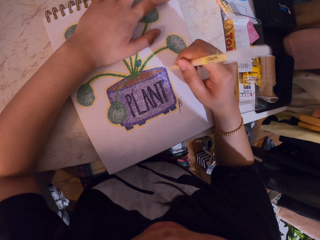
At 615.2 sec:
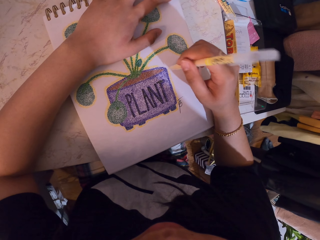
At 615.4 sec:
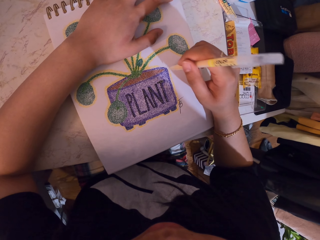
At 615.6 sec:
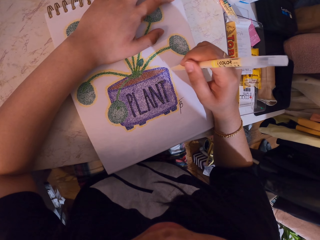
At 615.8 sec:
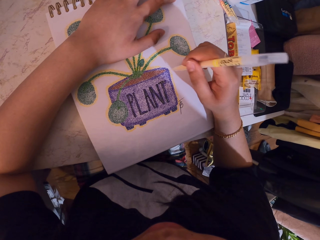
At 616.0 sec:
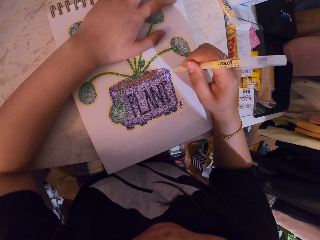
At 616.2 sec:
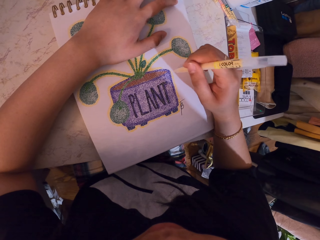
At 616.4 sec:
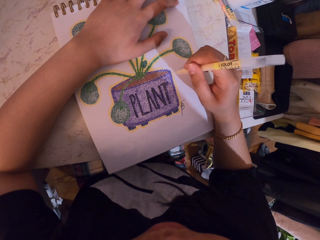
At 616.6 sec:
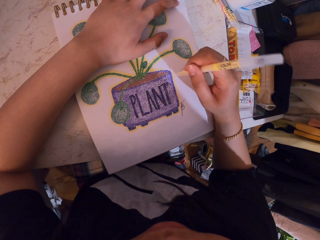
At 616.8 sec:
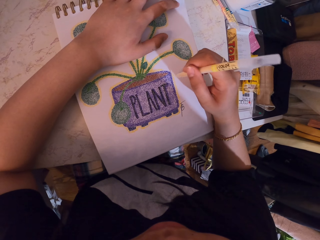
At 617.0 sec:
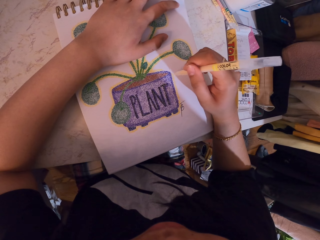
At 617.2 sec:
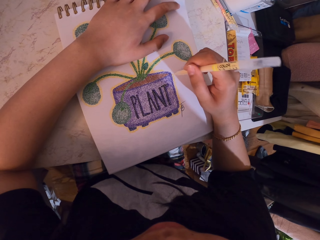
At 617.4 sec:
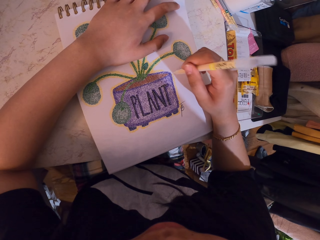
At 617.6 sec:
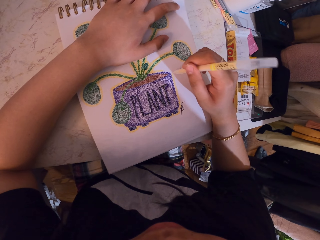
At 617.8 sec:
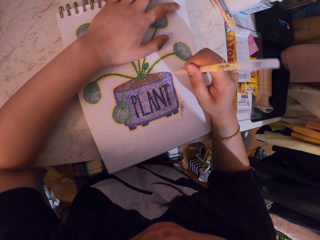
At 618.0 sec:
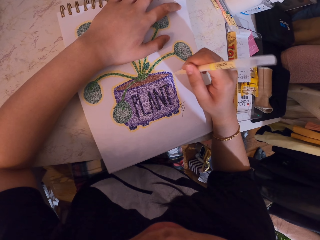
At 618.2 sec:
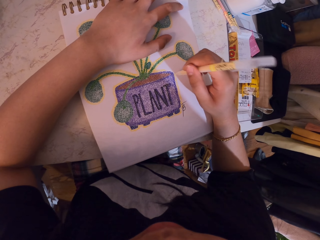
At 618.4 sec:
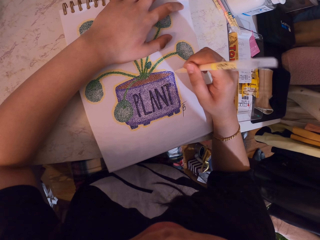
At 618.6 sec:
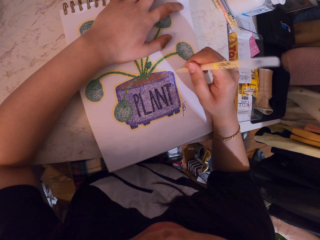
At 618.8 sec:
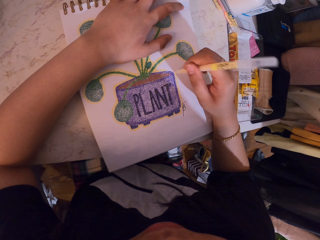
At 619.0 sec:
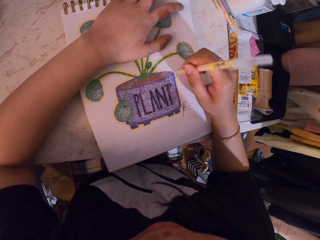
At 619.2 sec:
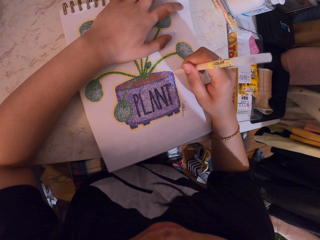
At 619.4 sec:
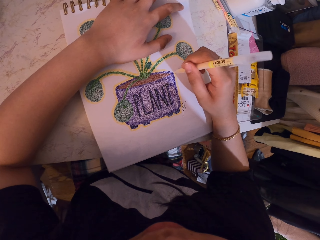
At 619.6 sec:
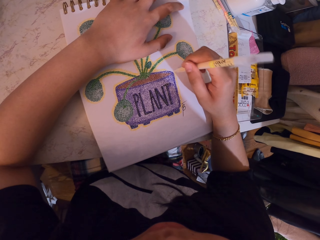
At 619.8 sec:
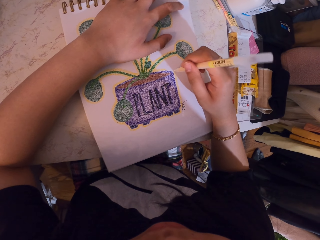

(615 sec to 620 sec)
The camera wearer decorates a drawing on a book with a decorating pen.

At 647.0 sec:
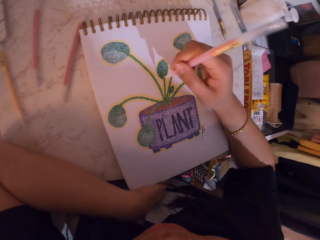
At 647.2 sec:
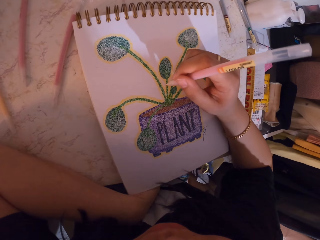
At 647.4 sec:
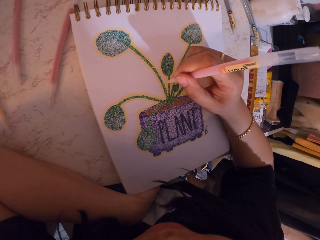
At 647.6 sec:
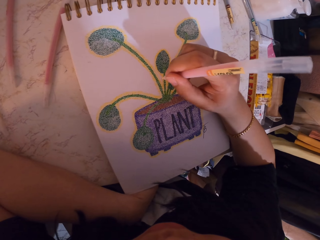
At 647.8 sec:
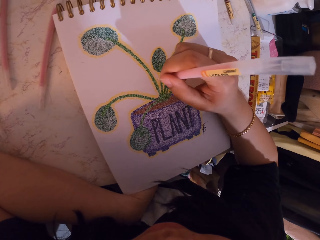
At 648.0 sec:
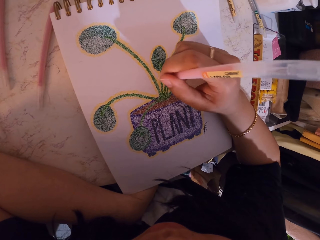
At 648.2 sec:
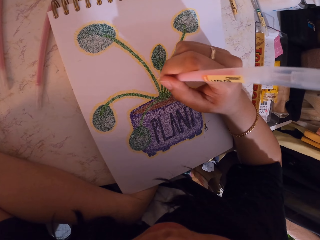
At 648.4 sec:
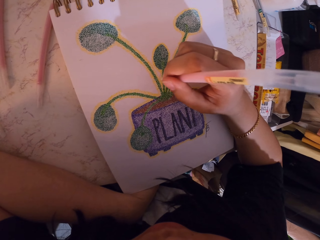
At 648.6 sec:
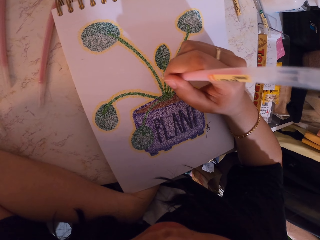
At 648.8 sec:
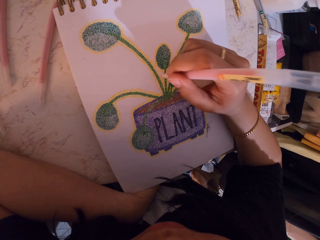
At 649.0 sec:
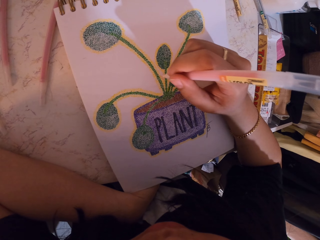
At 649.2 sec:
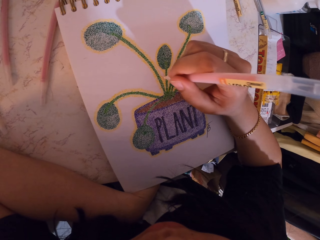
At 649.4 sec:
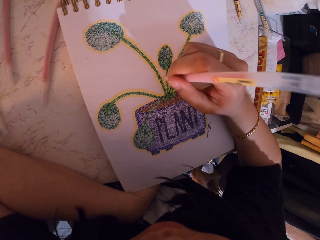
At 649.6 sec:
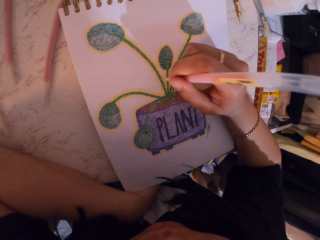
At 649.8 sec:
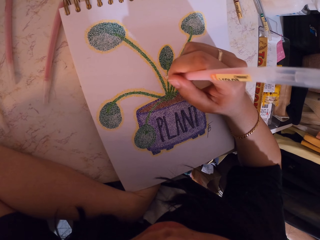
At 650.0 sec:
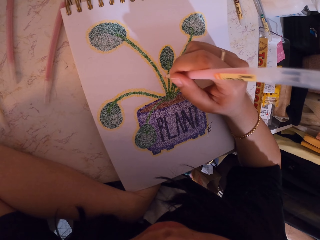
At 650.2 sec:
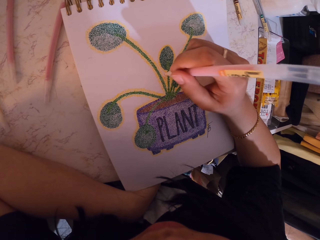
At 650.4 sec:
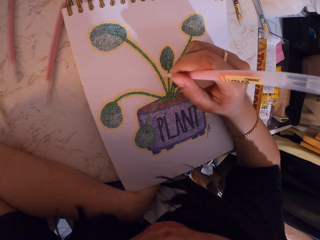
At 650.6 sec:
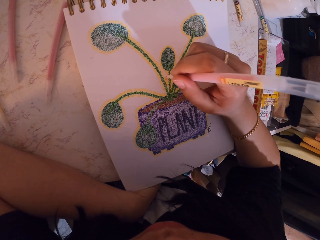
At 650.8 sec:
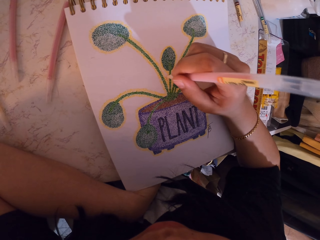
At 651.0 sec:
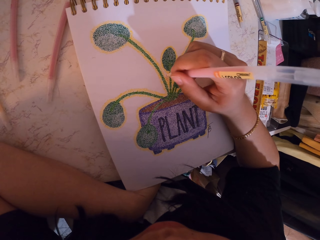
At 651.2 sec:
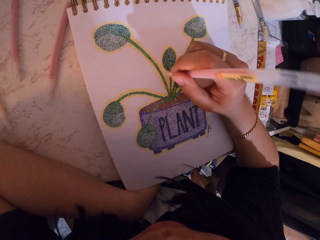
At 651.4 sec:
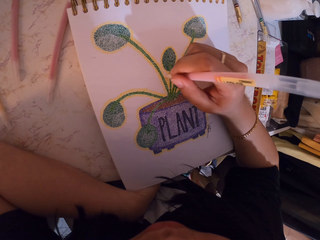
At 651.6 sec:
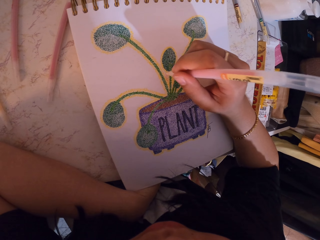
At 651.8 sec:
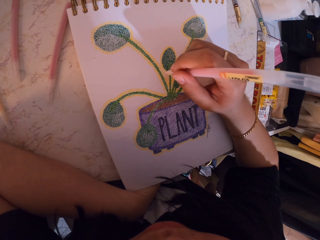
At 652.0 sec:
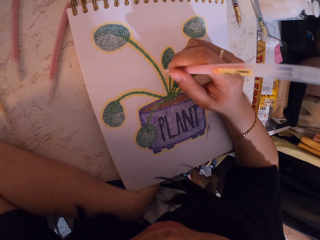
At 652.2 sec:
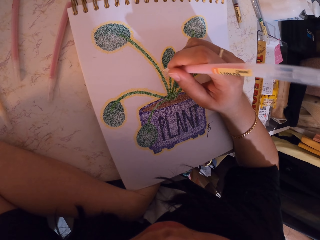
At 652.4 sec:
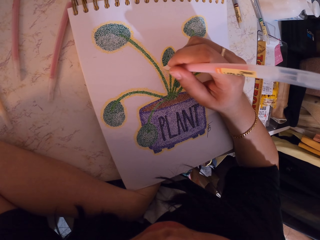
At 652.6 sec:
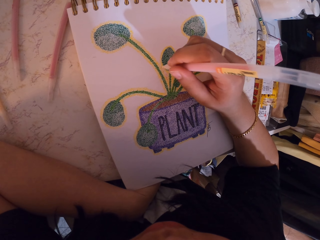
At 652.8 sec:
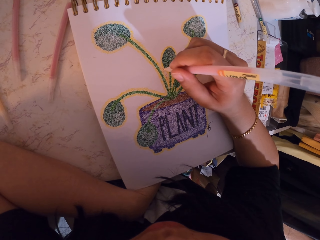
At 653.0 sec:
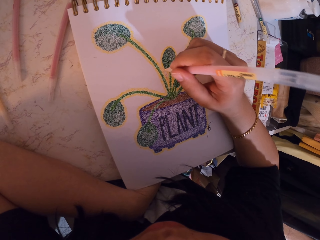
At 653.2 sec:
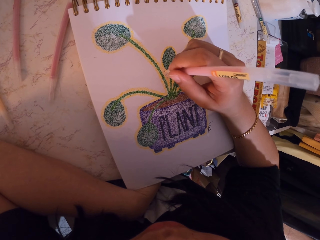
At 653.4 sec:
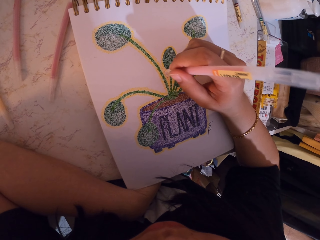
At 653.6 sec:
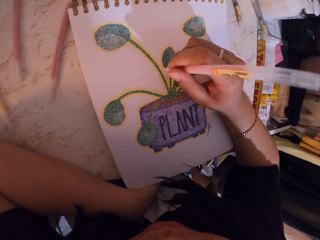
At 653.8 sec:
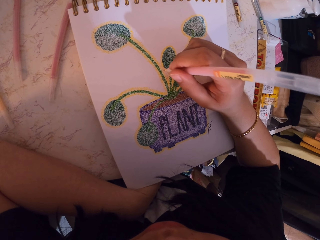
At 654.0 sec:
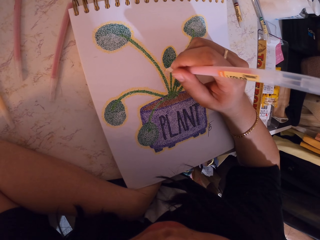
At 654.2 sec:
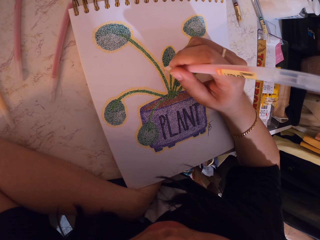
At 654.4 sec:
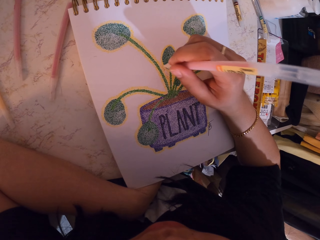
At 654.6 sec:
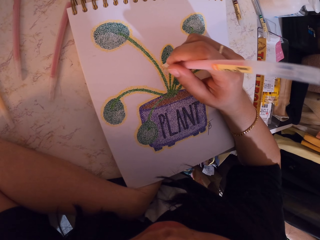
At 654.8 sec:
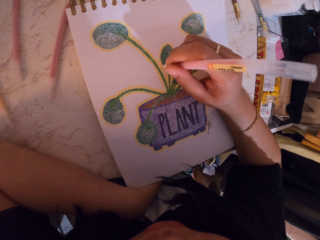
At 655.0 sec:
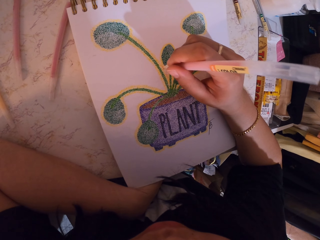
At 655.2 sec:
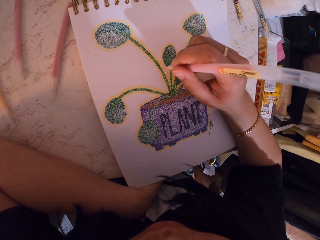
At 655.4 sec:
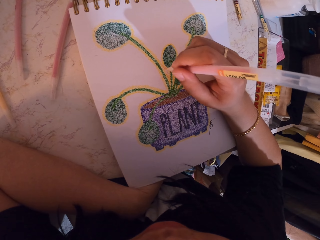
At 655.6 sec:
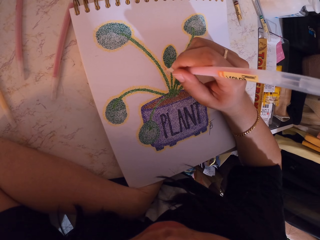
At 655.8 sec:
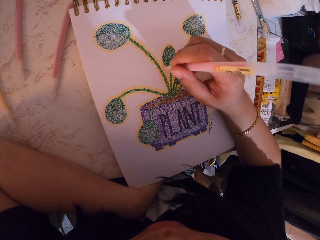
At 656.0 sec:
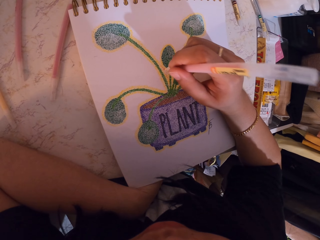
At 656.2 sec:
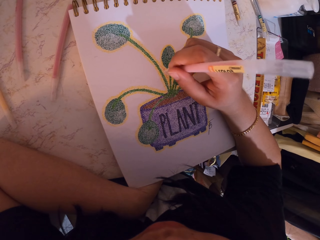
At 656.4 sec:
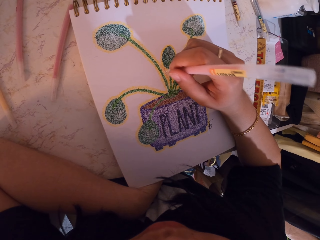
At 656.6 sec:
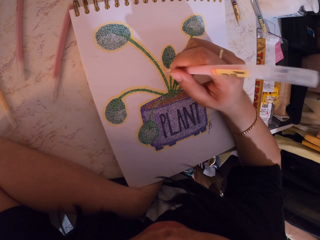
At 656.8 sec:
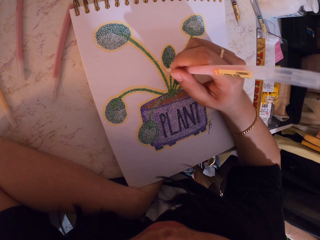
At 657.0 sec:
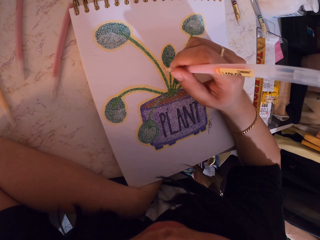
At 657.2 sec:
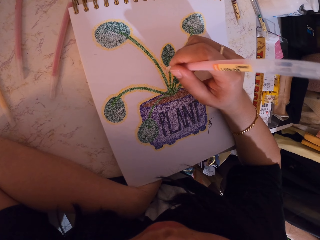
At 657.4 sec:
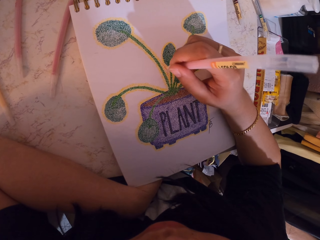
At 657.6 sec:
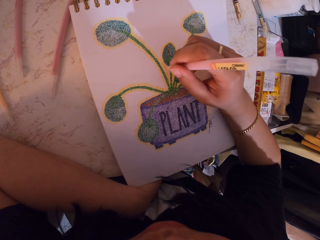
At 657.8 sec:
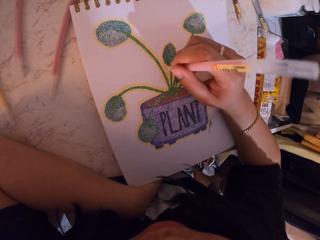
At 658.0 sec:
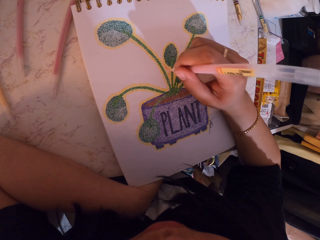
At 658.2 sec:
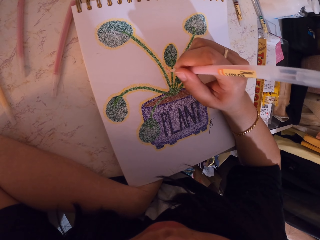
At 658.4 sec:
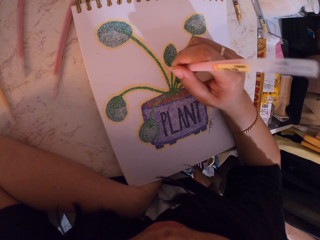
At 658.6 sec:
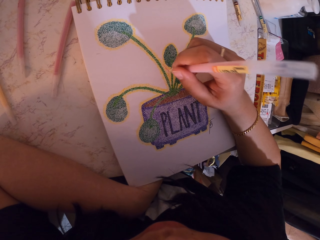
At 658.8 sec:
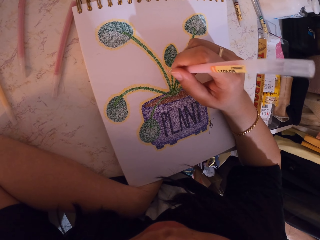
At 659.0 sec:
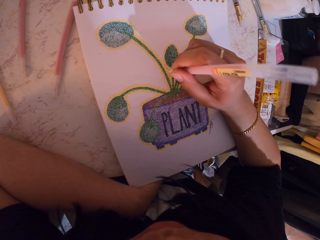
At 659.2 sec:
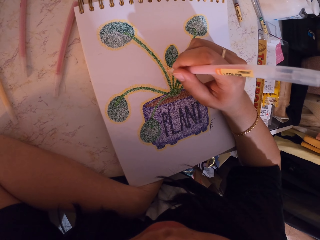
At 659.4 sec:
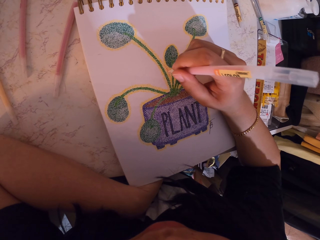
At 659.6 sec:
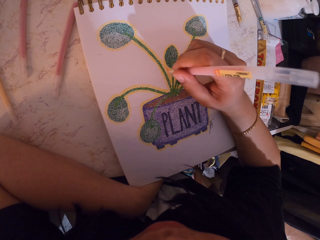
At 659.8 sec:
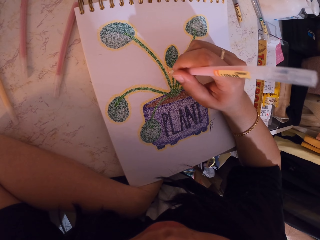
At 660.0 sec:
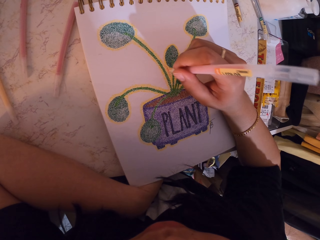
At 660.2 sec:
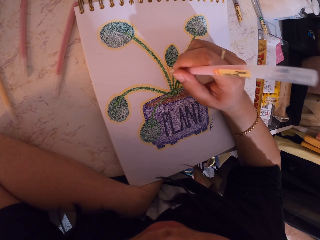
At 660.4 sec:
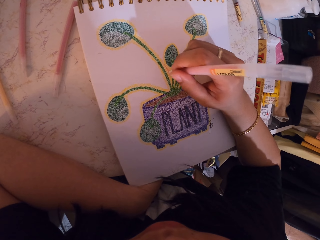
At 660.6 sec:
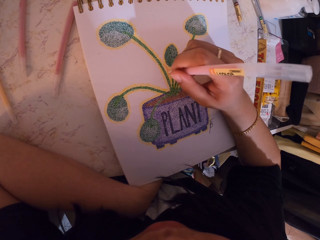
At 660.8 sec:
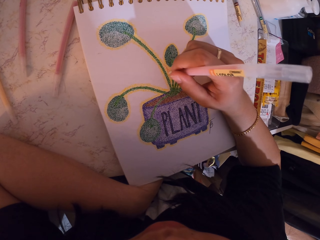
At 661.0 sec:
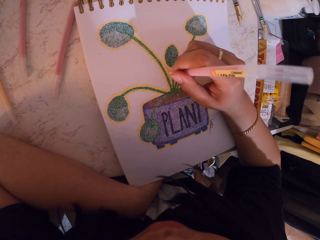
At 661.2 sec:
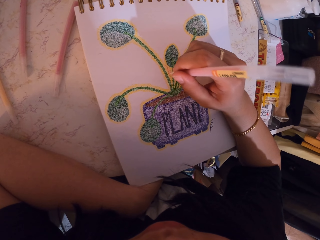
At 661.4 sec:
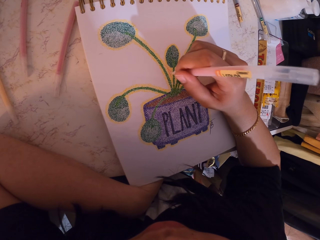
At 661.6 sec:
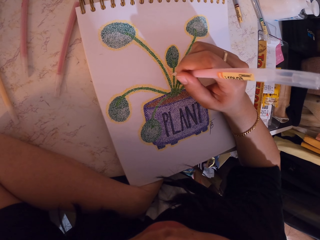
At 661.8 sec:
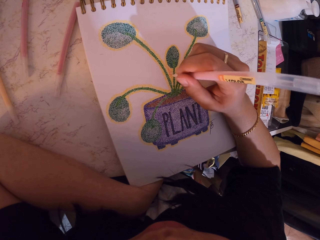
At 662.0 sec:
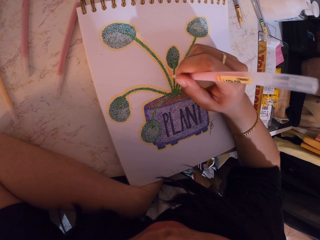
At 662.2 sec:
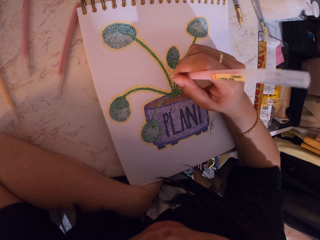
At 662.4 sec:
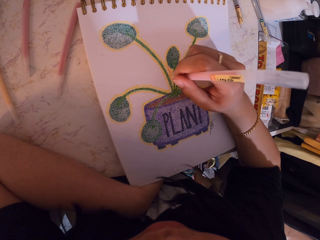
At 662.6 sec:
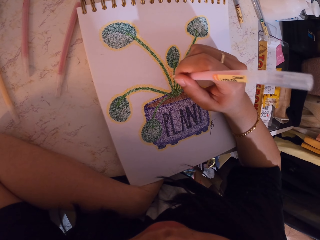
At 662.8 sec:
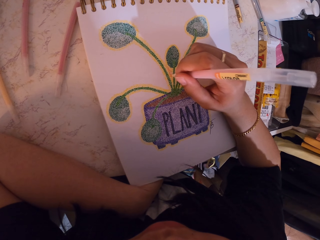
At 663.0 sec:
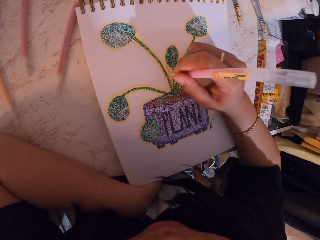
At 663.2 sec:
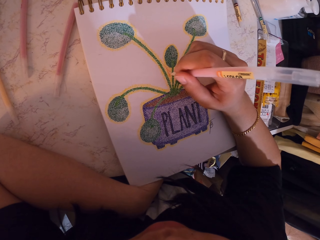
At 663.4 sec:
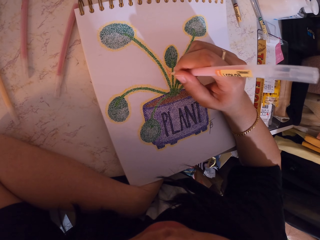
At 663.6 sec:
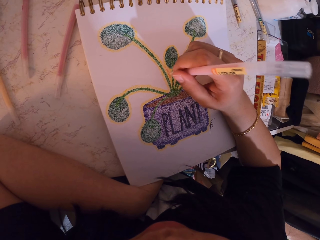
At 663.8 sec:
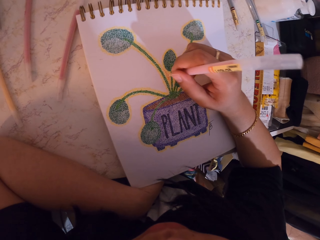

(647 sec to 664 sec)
The camera wearer decorates a drawing on a book with a decorating pen.
